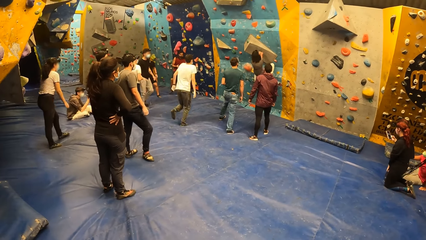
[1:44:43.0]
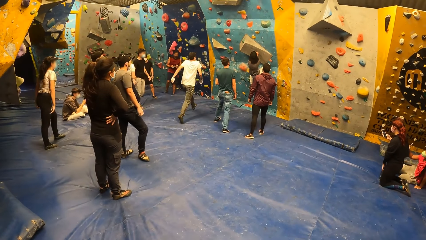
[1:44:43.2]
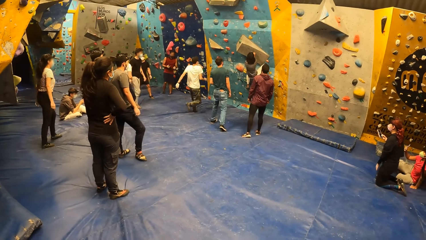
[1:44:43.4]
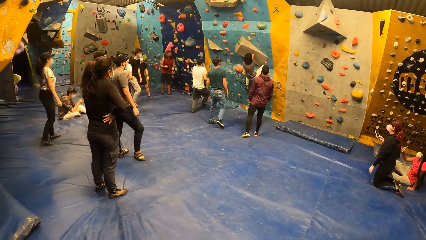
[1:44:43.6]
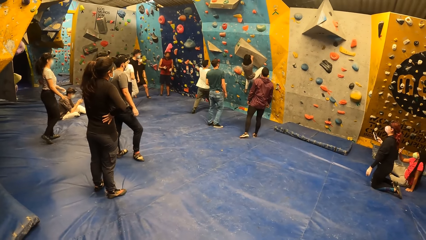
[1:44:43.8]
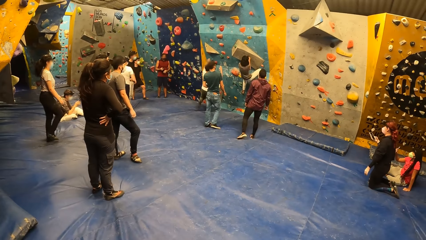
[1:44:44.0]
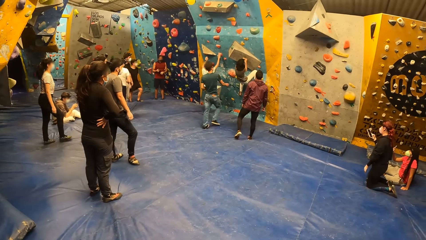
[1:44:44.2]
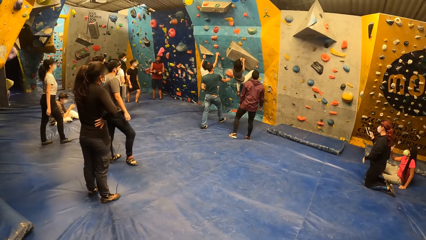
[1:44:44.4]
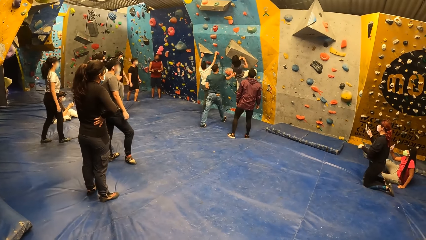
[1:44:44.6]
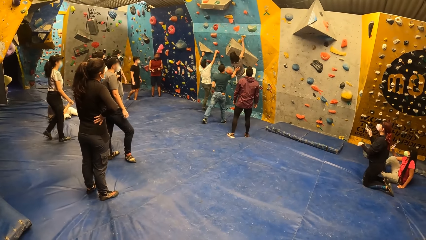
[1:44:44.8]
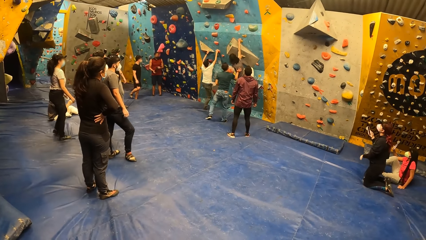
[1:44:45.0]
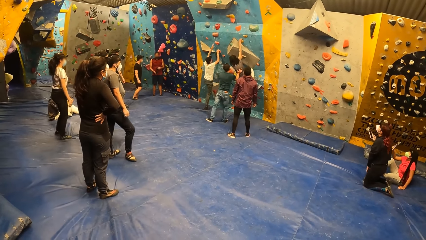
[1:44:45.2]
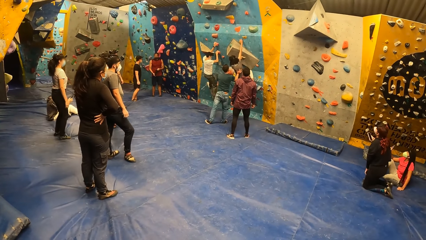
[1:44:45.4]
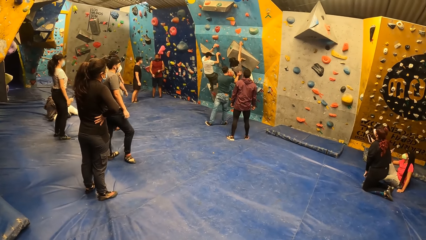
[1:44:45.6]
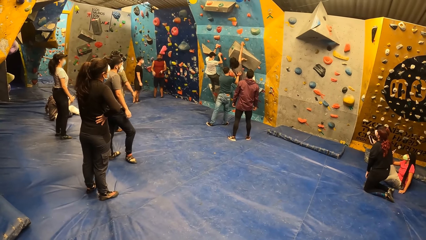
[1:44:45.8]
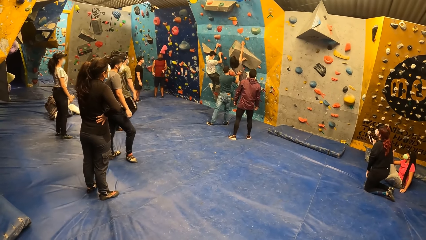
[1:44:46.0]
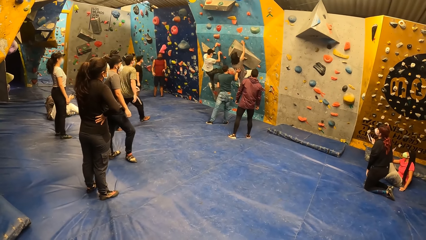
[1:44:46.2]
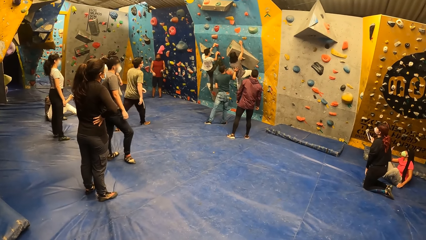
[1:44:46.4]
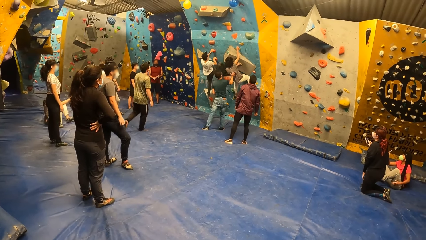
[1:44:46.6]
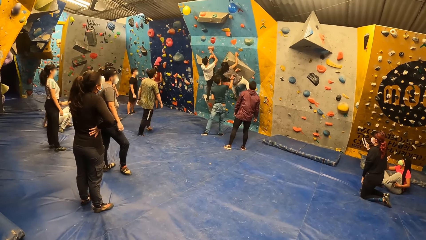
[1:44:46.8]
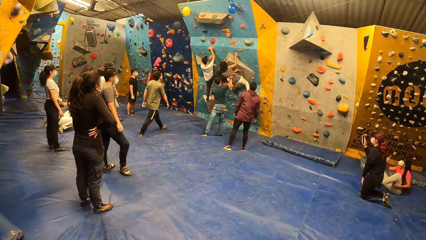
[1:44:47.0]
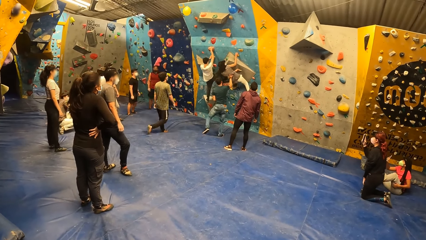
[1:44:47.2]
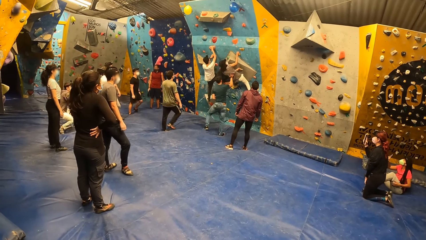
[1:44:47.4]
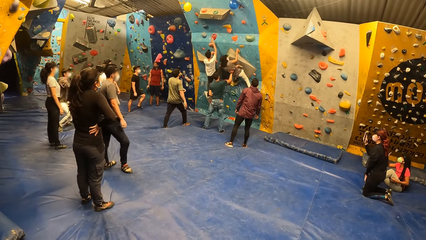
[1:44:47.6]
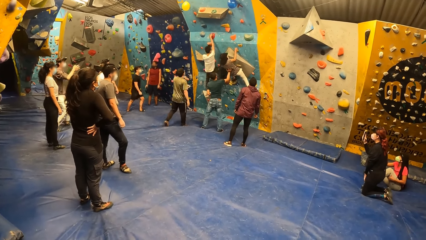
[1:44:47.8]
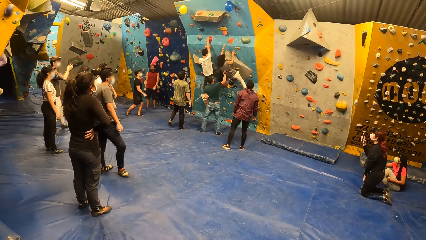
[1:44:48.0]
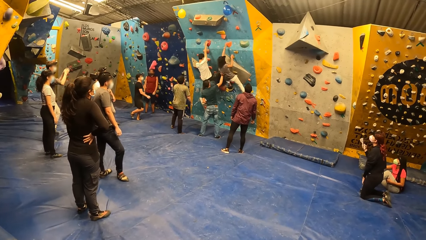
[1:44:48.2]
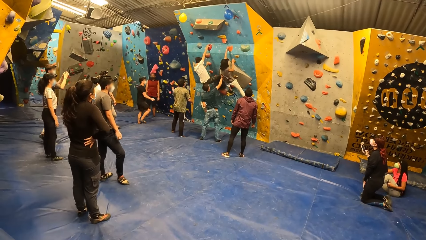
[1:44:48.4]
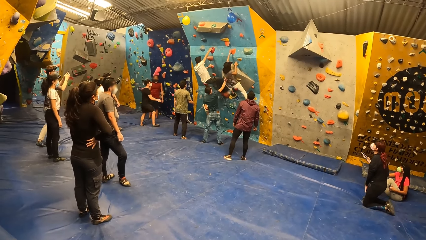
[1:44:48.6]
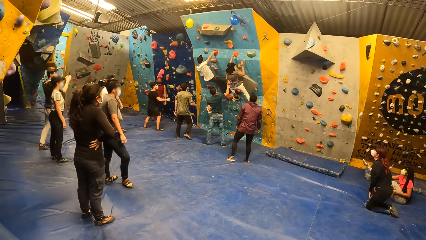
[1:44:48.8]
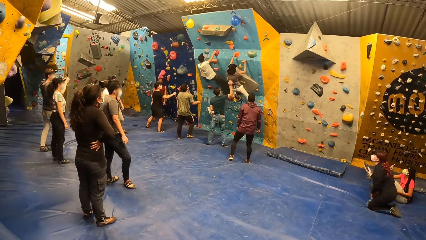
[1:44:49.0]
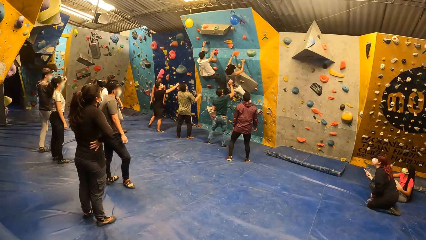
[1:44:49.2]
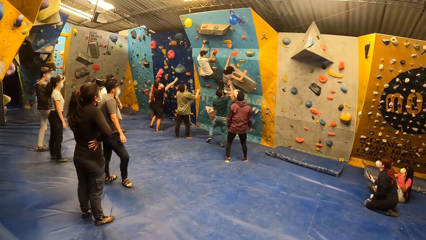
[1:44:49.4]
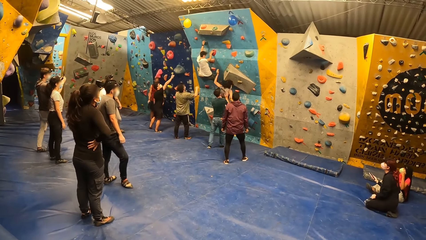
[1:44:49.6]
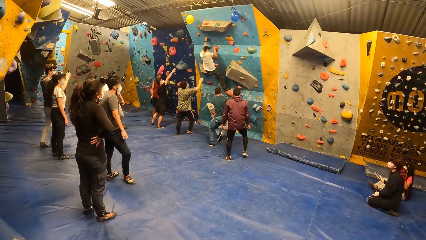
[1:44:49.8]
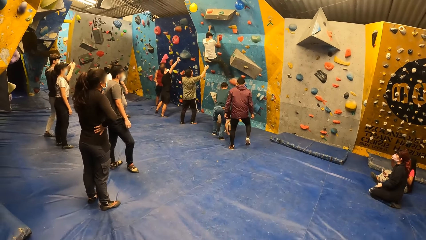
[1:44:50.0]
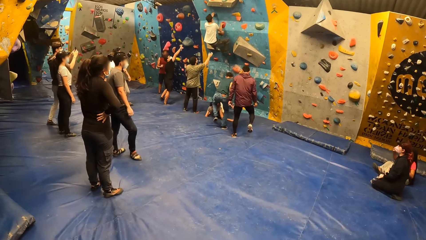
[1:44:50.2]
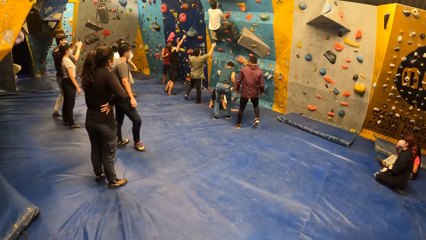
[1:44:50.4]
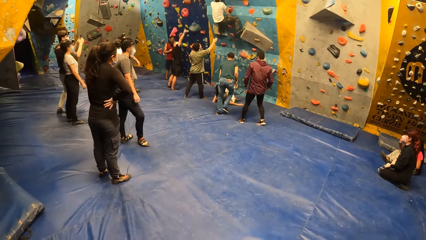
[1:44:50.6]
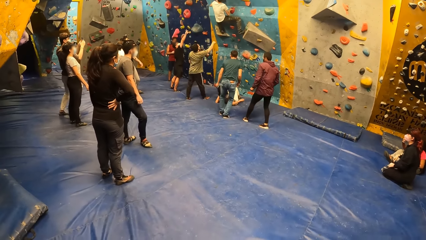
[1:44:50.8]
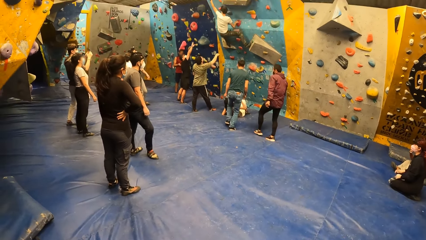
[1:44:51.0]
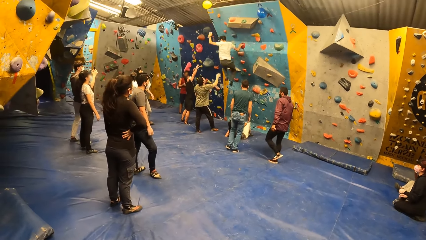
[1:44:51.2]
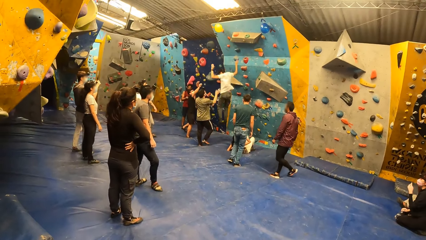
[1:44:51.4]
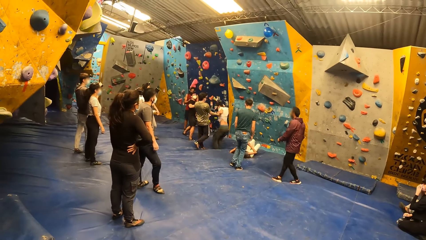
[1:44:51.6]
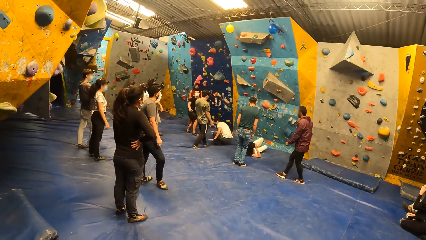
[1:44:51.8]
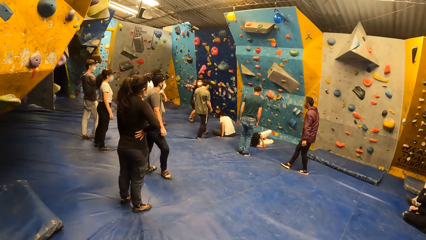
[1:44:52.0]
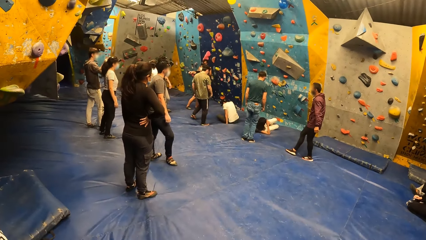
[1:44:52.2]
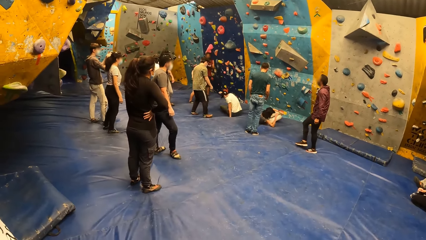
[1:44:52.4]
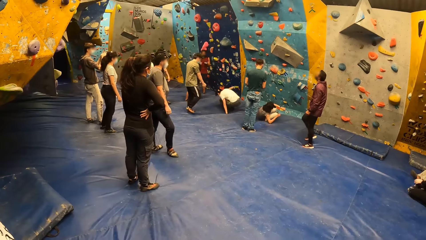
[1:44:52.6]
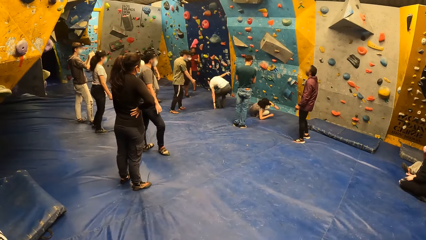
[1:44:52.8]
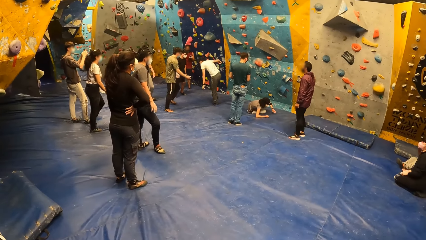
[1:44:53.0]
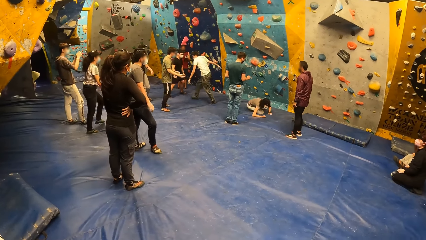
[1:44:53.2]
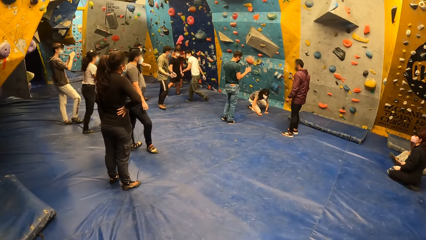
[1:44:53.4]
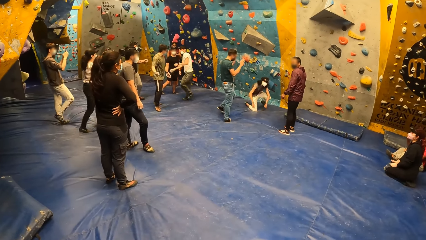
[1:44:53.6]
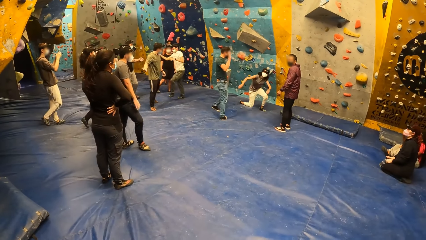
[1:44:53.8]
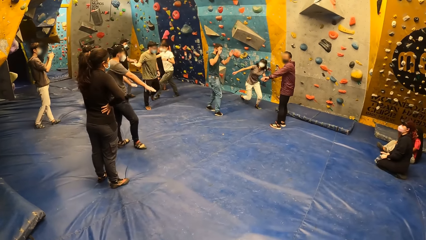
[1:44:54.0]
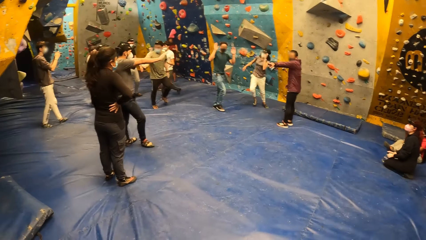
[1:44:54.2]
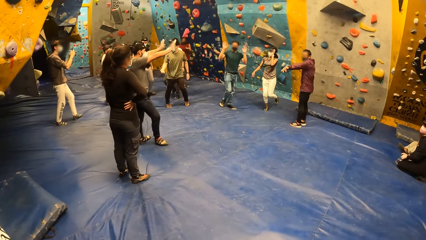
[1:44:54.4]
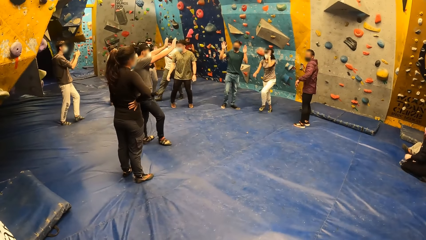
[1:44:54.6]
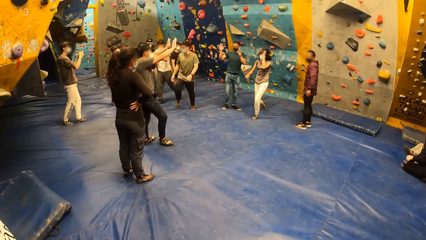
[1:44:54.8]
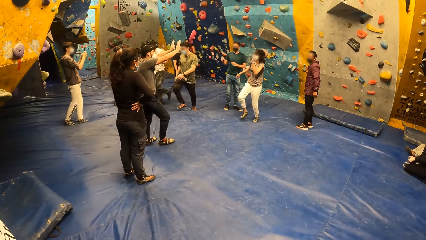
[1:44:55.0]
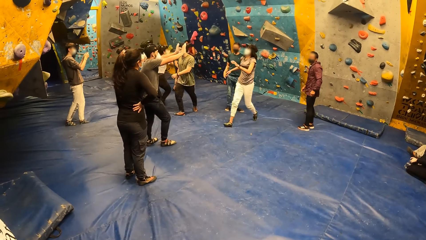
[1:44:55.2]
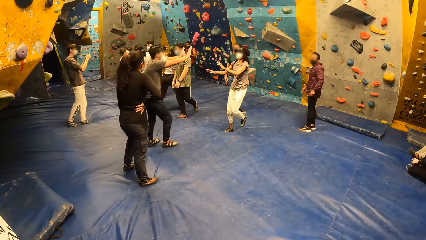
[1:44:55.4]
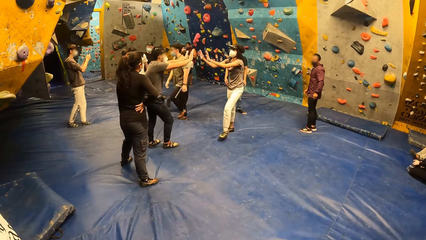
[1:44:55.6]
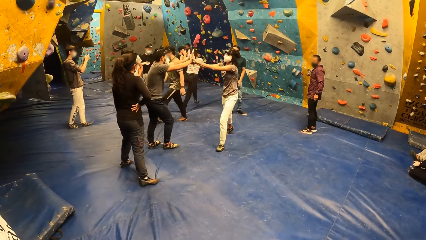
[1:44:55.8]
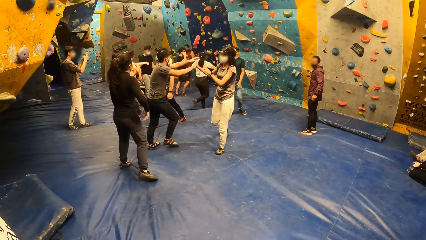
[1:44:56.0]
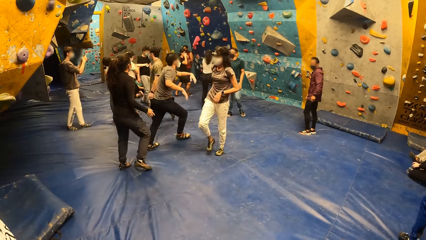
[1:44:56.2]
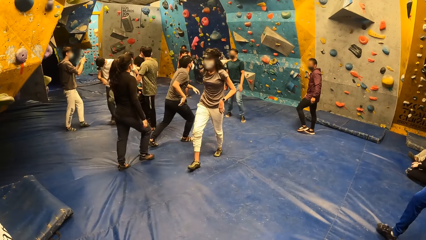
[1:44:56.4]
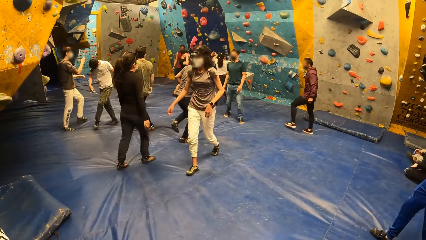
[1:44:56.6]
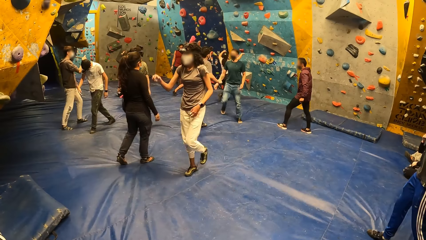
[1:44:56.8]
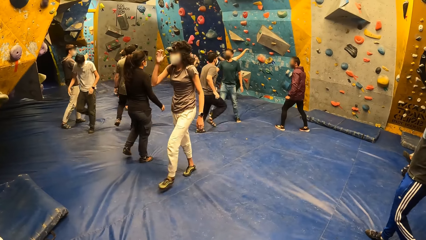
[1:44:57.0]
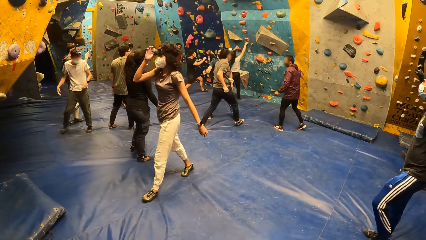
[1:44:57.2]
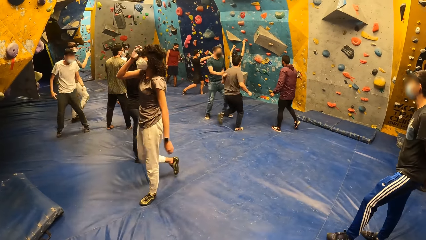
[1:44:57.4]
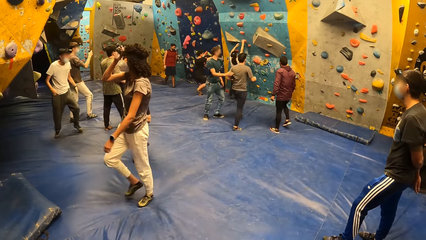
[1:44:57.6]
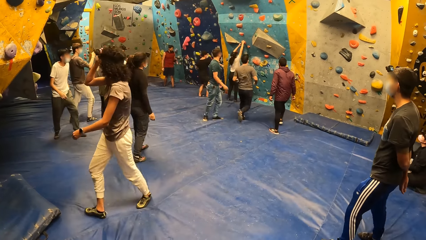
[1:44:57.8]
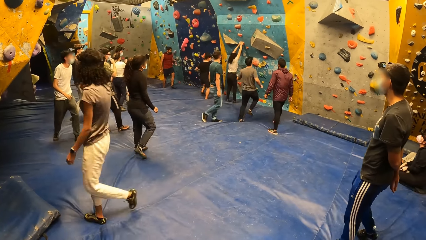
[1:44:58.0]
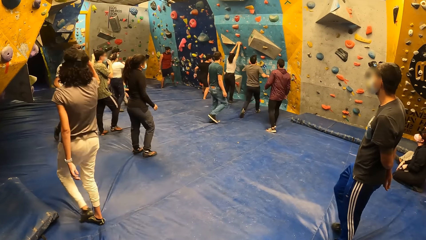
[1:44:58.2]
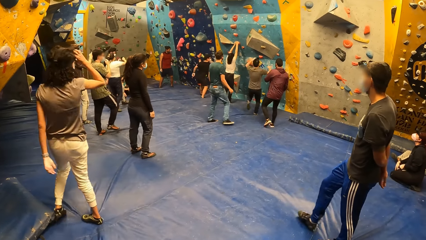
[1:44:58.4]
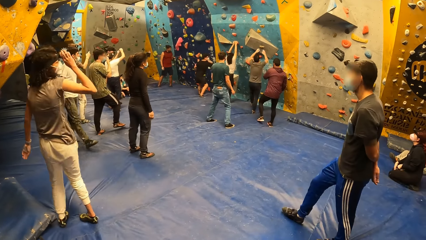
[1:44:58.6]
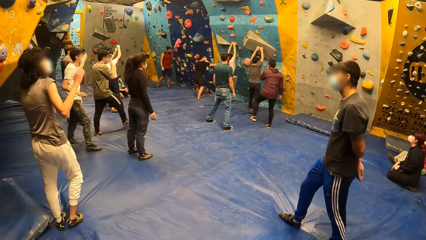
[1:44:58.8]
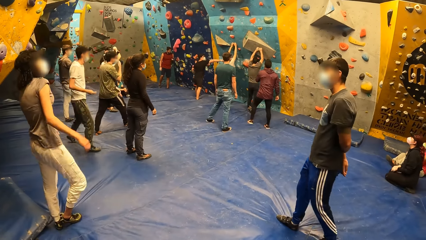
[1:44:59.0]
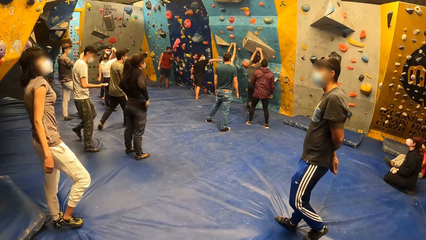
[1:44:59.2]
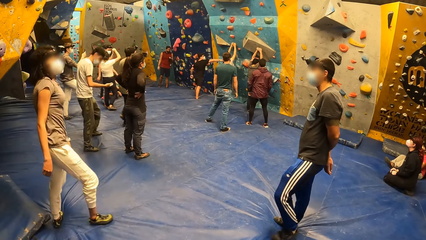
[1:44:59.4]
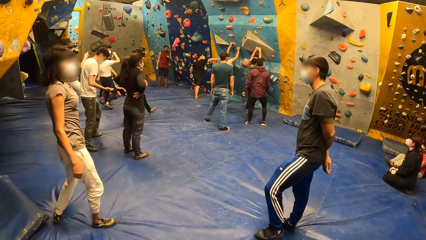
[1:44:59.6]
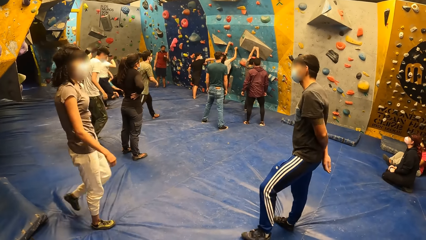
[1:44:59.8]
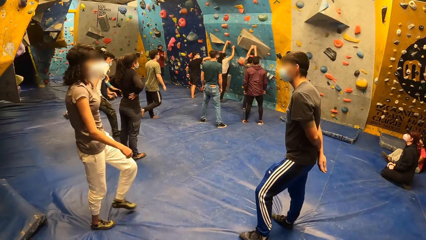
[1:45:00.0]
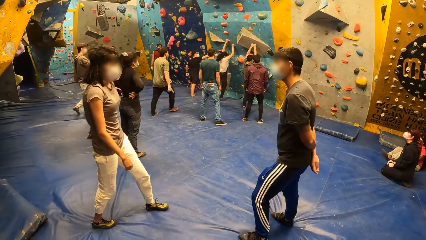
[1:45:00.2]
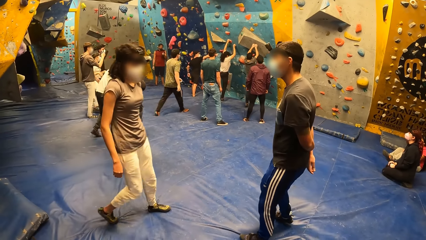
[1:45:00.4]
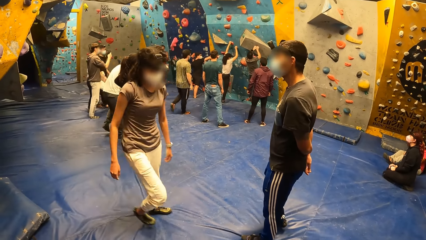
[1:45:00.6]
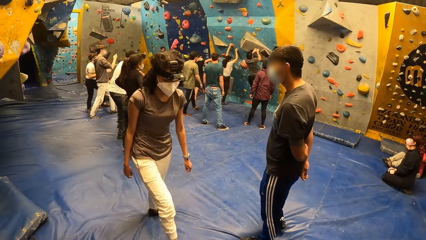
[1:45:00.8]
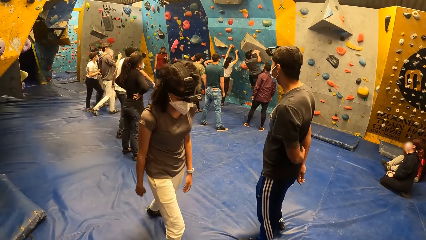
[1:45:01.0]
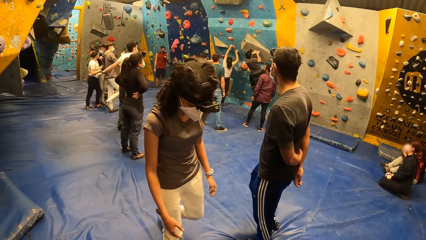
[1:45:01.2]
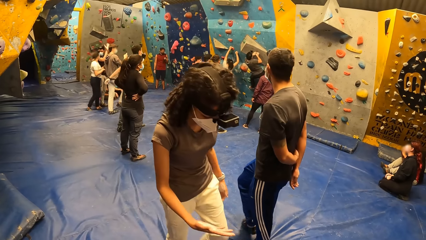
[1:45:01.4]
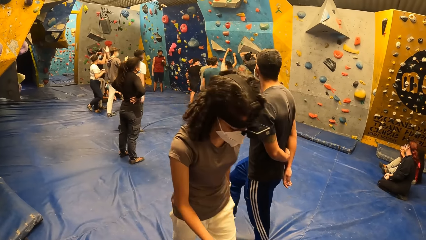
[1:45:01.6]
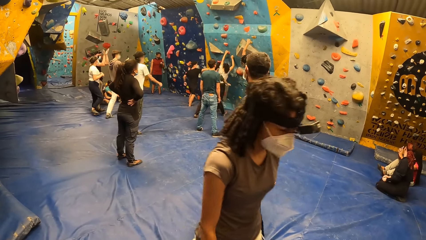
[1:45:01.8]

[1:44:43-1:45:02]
A person runs to the wall and climbs the wall. Another person pushes a woman up the wall. The woman jumps down from the bouldering wall. The first person drops on the floor. The woman runs around and taps another person's hand. That person runs to the wall and climbs up the wall.
